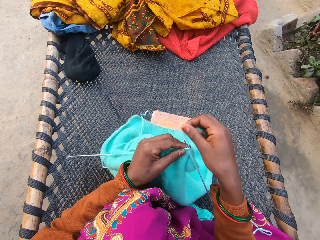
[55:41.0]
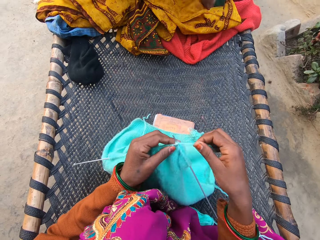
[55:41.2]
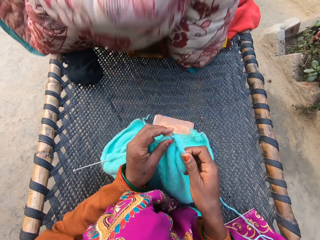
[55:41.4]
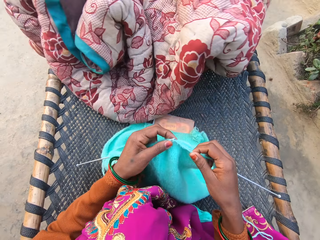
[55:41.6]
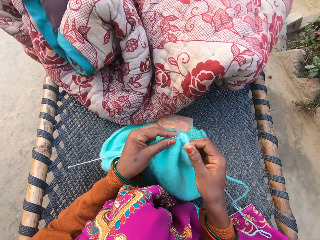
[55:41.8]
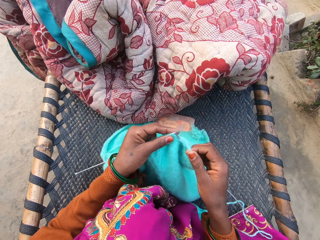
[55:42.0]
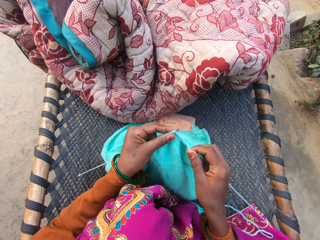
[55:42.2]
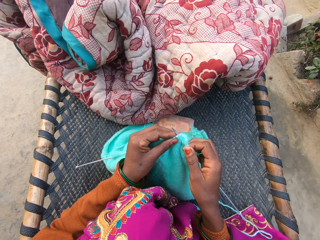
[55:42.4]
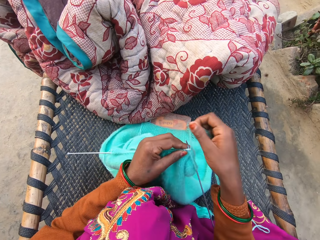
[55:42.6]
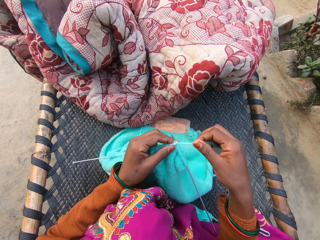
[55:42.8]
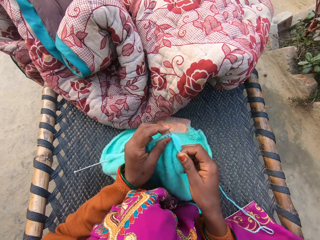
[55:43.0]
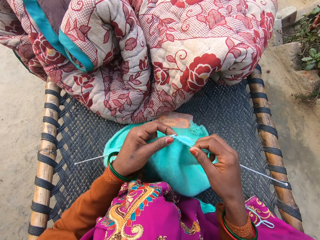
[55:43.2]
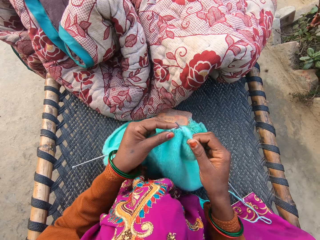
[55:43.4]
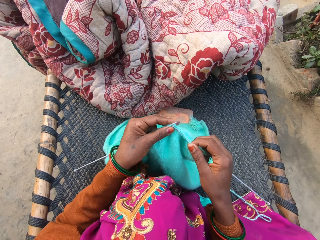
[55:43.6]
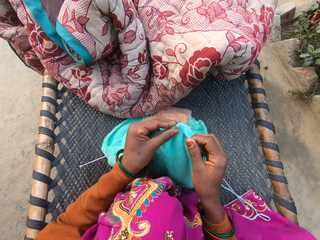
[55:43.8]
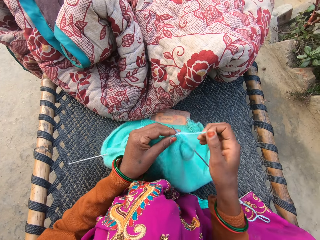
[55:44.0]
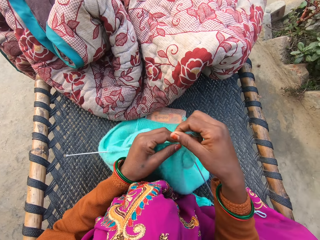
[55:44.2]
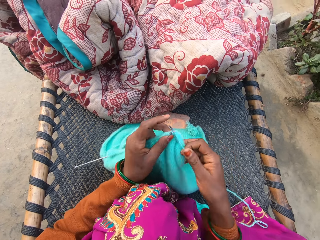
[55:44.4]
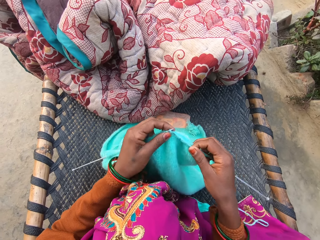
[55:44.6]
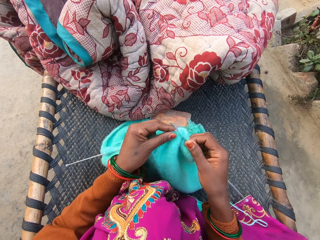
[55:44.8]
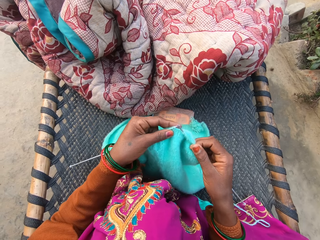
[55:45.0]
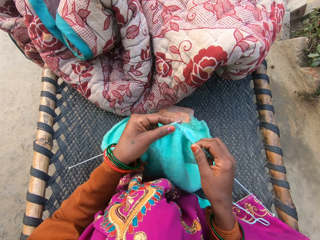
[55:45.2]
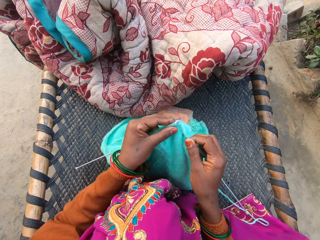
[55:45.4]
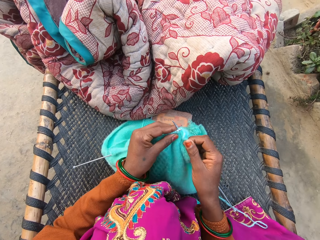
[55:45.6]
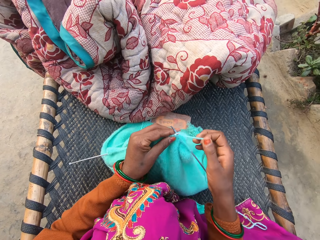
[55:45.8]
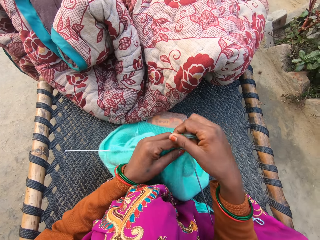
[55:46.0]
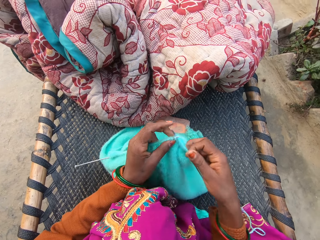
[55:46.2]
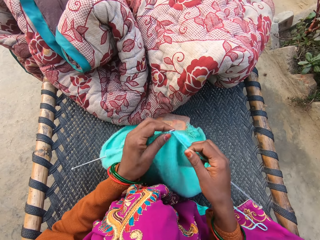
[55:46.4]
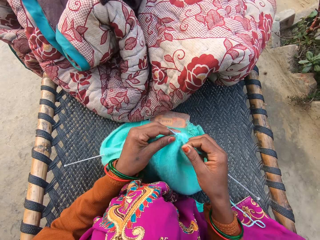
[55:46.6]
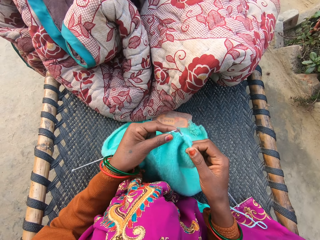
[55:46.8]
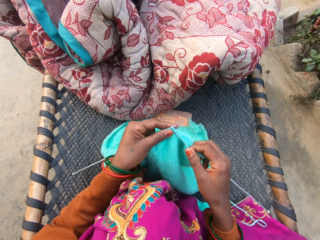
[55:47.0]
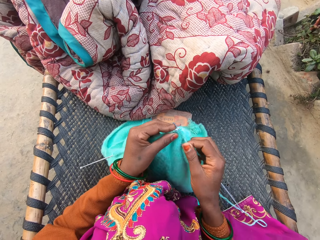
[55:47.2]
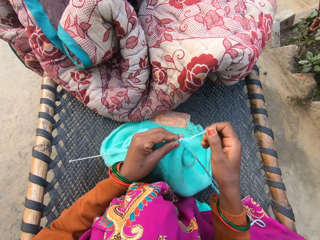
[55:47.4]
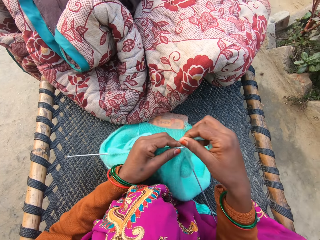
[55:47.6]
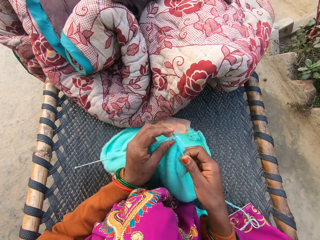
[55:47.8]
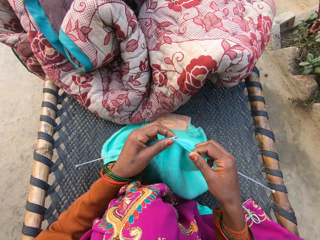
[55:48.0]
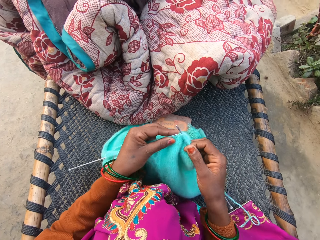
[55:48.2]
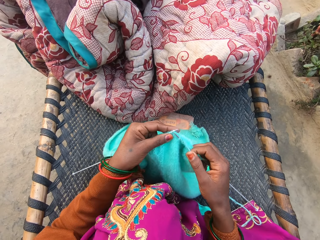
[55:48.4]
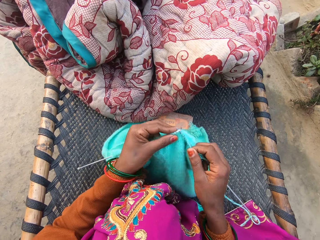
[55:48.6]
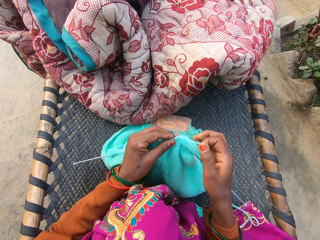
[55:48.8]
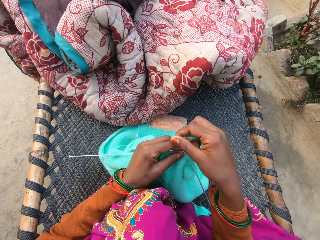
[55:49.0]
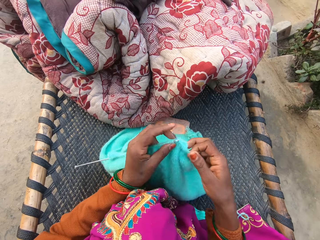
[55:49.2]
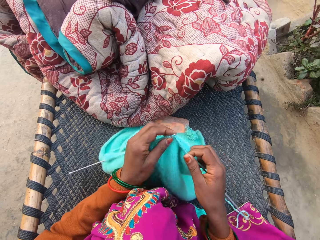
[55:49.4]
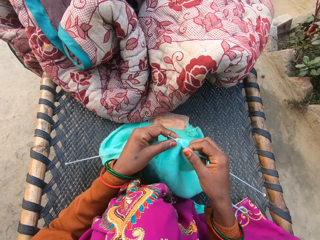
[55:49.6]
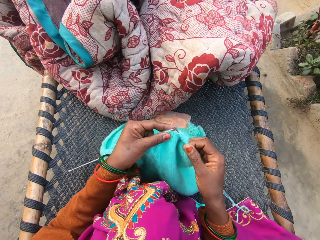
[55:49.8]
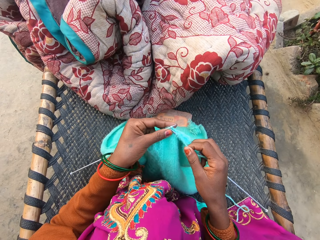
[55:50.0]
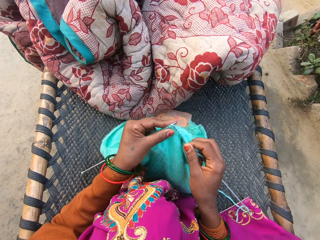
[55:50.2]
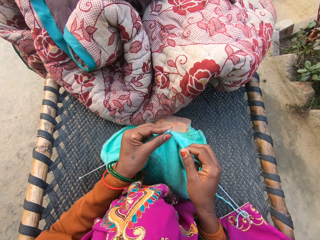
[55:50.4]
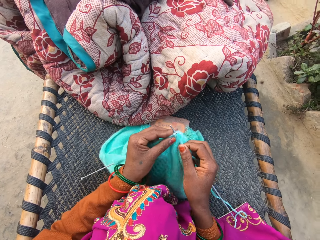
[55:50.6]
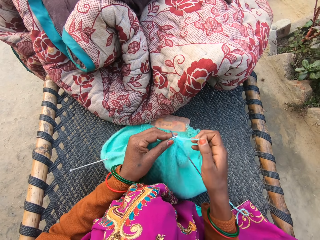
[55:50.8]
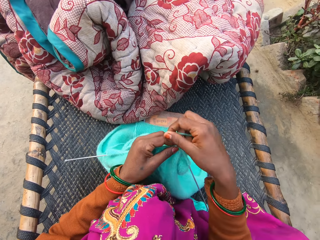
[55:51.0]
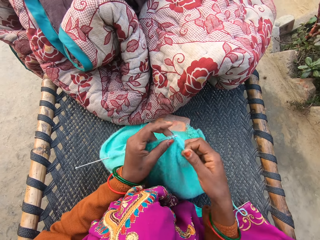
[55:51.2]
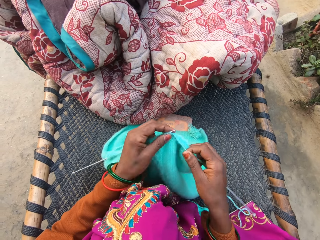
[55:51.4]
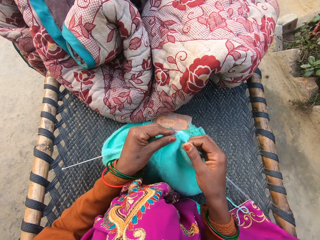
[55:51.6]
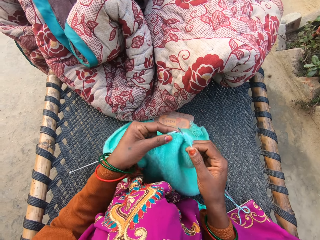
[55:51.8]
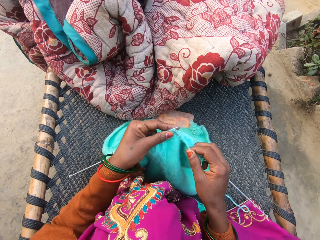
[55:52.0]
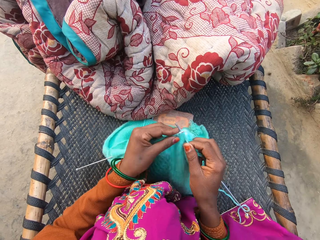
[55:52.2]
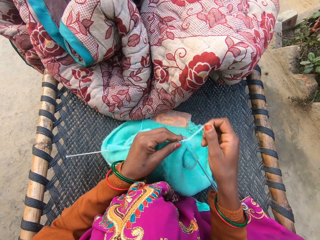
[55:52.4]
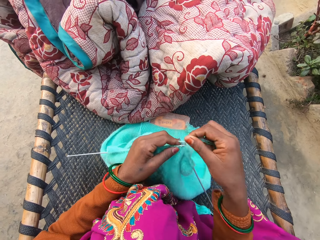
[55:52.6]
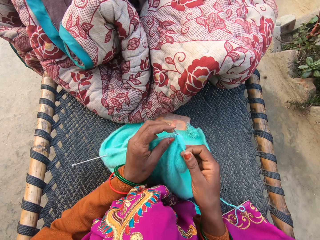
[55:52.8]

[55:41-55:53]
A man drops a duvet on the rattan mat with his right hand. The camera wearer knits.

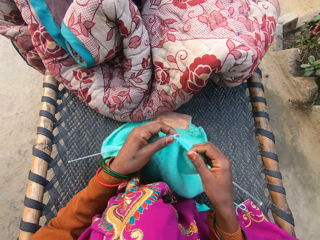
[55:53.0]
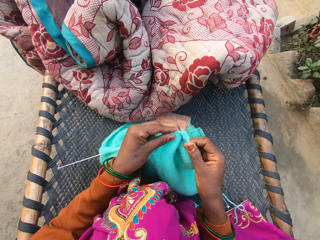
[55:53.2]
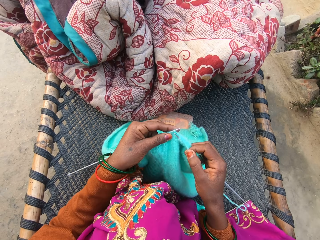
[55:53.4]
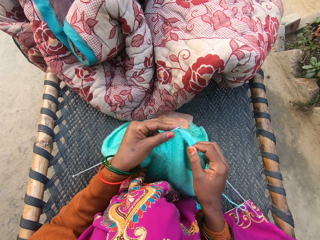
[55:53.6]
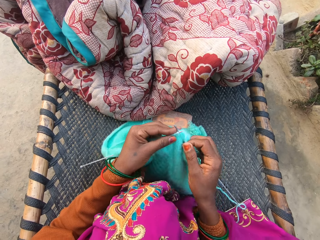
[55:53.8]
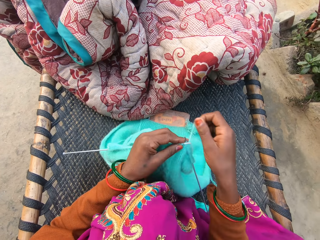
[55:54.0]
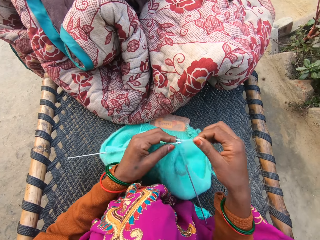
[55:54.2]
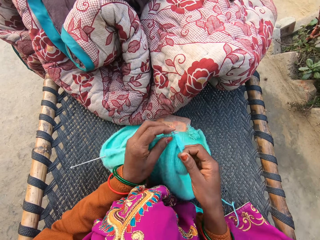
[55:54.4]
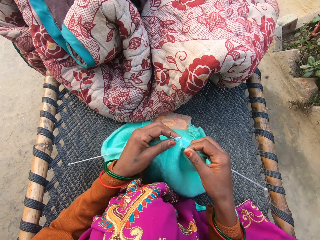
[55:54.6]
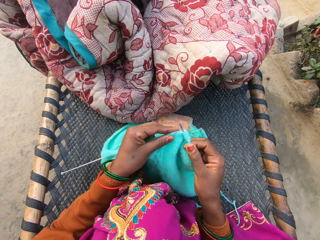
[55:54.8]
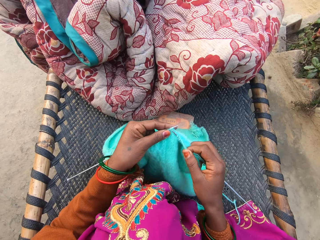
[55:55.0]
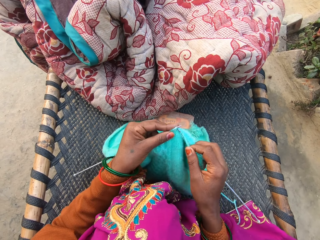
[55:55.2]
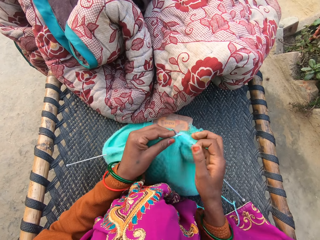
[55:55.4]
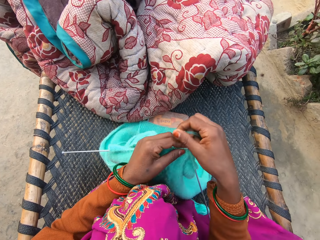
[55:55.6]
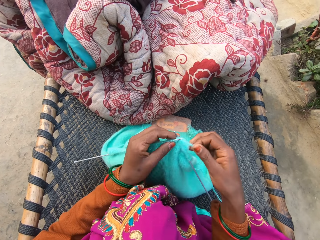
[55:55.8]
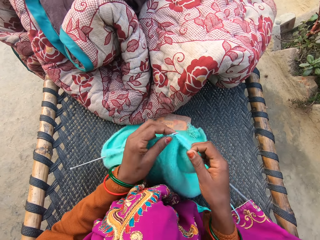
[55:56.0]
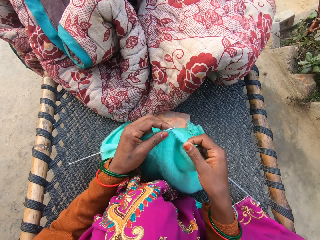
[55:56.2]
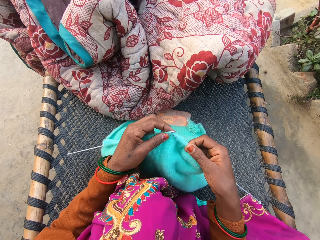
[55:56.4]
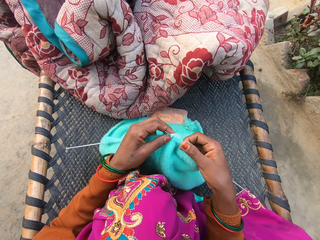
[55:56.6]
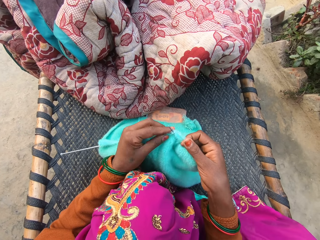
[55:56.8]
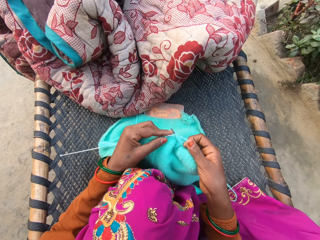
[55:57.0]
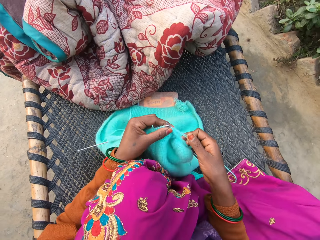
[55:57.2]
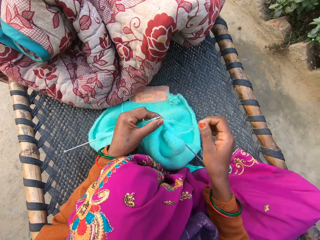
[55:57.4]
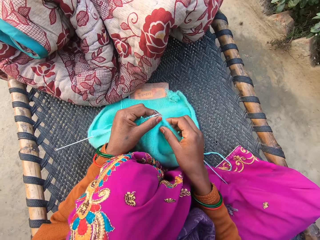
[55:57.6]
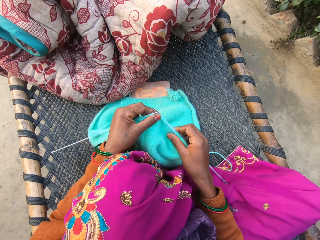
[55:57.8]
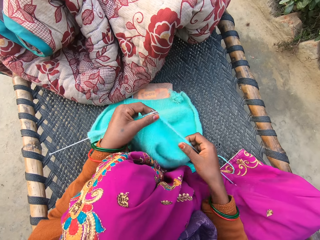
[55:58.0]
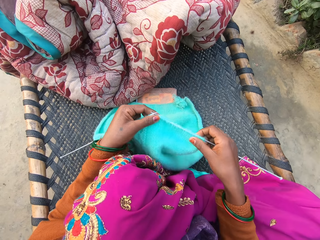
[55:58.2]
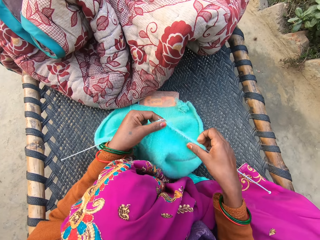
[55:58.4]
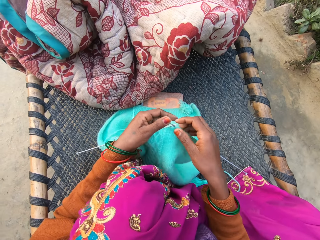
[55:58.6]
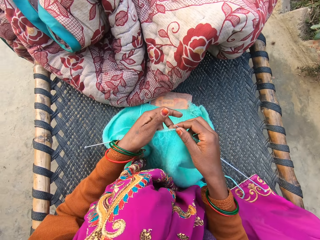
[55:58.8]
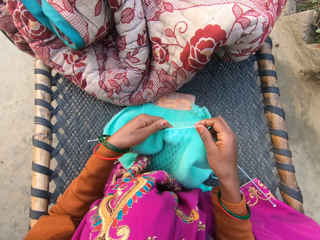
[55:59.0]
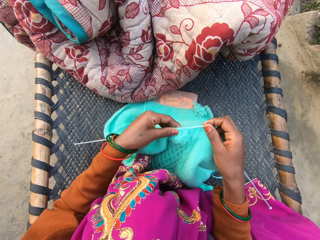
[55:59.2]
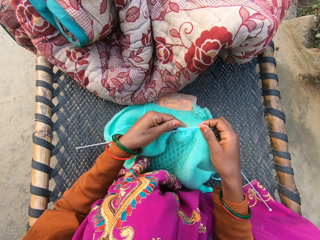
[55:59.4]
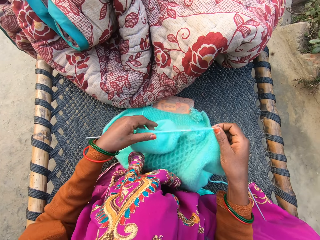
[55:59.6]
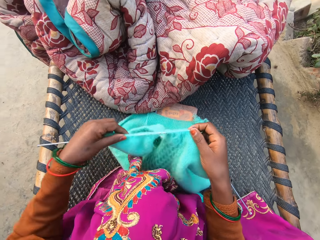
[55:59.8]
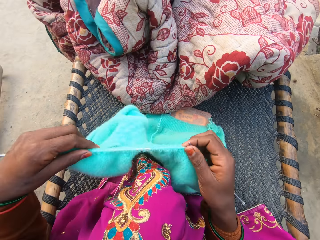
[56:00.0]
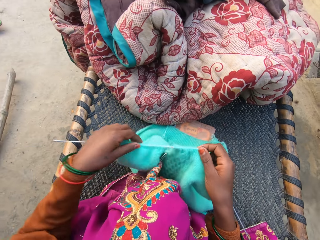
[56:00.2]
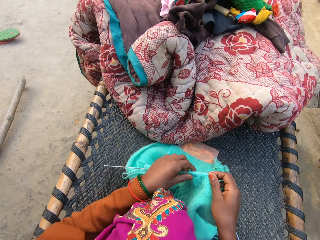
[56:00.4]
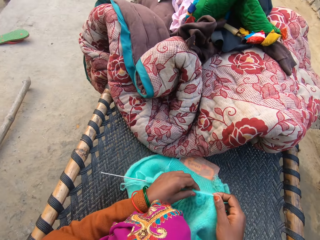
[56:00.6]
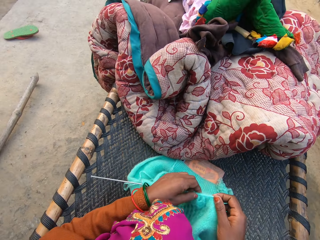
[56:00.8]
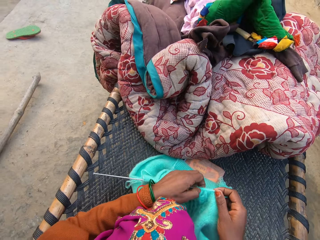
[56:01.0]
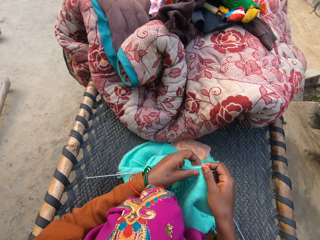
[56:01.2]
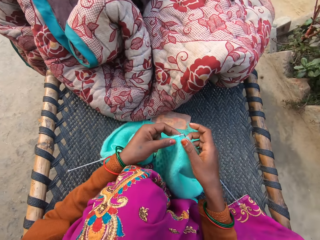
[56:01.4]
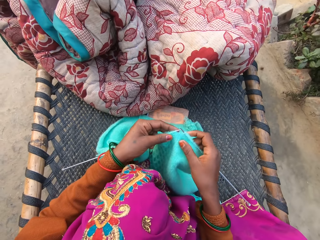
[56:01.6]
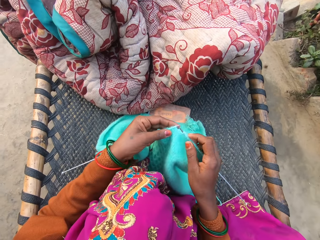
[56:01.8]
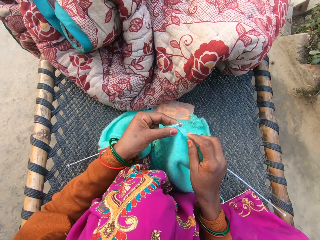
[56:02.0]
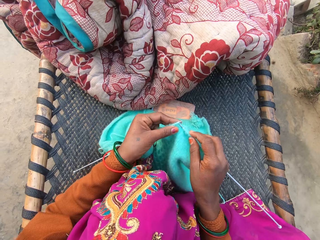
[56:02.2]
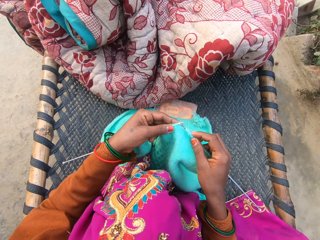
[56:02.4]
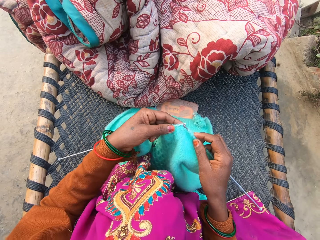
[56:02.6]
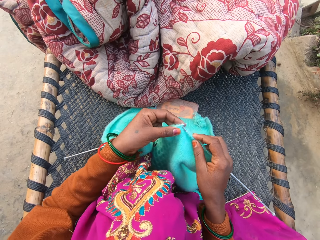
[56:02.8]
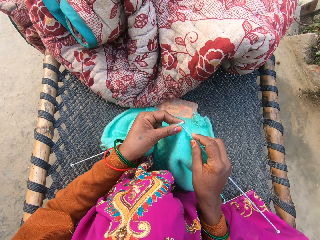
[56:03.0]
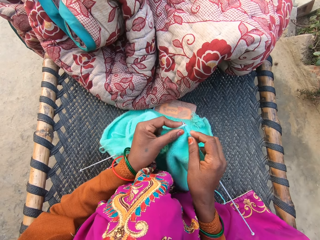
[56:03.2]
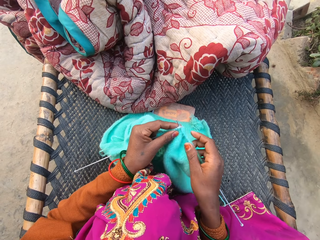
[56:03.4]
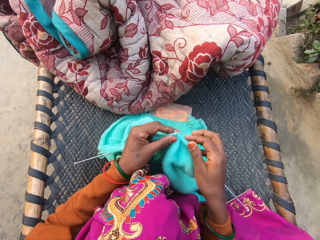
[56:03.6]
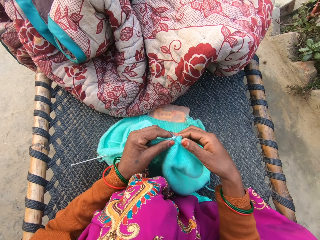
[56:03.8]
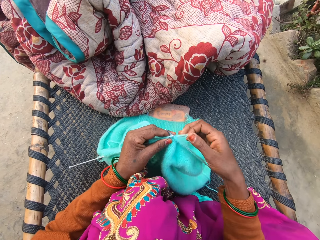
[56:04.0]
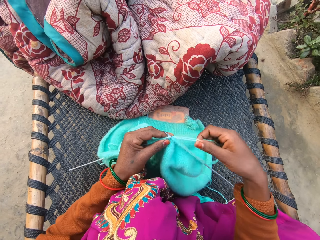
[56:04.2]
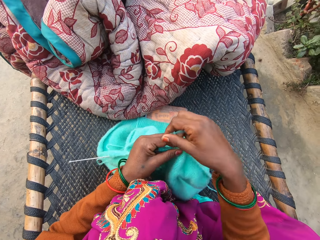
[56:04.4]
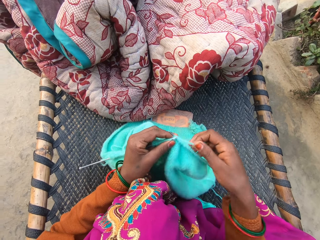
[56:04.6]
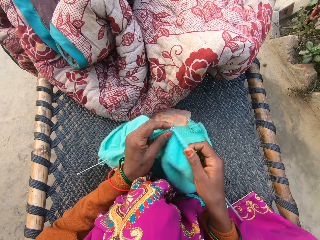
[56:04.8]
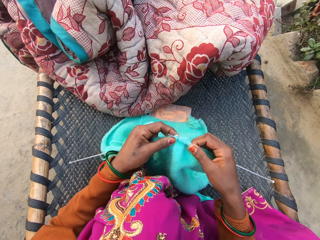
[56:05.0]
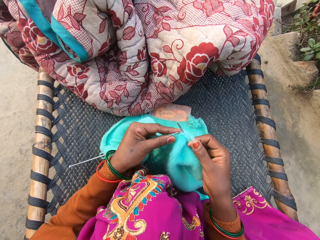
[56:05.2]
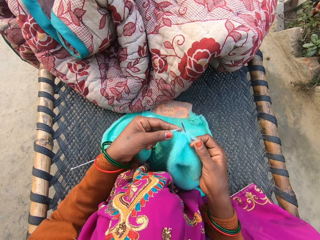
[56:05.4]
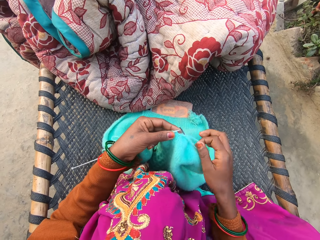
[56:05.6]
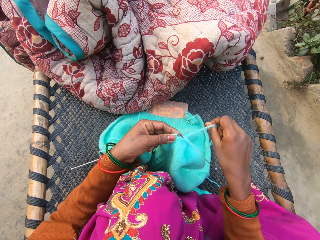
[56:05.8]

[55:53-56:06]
The camera wearer pushes the crochet. She adjusts the knitted fabric with both her hands on the rattan mat. She knits the knitted fabric with the knitting needle in both her hands on the rattan mat.
